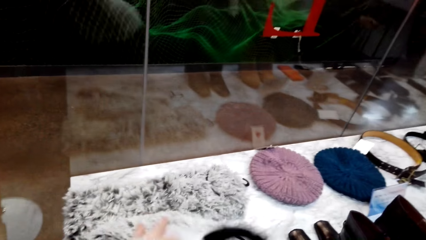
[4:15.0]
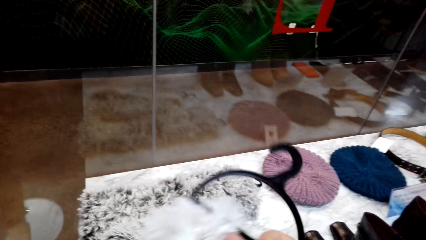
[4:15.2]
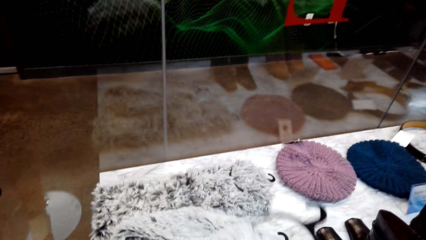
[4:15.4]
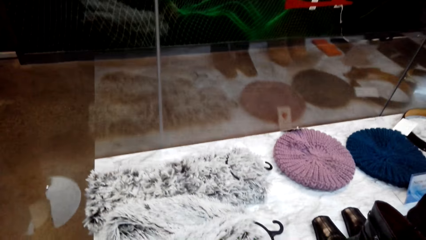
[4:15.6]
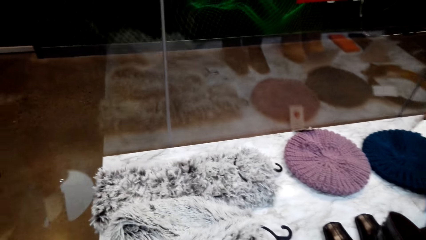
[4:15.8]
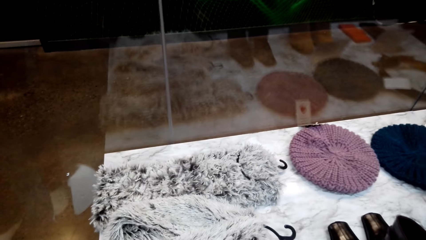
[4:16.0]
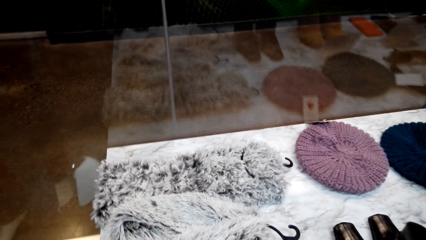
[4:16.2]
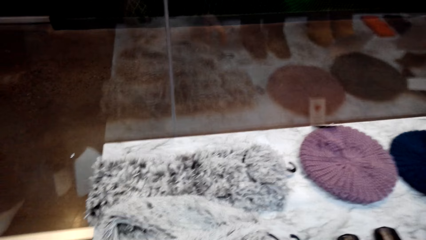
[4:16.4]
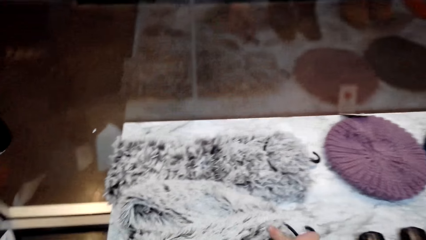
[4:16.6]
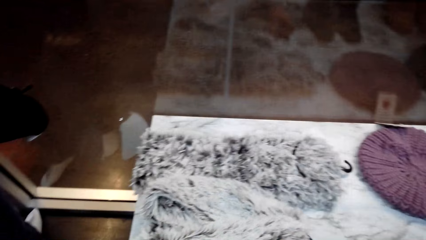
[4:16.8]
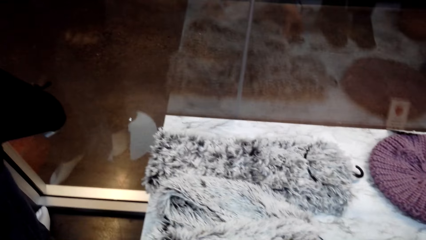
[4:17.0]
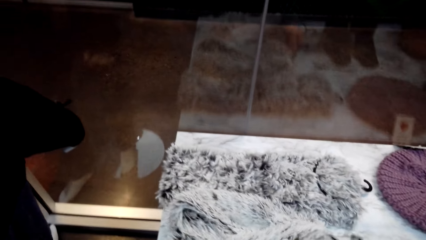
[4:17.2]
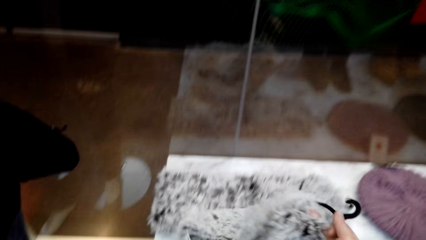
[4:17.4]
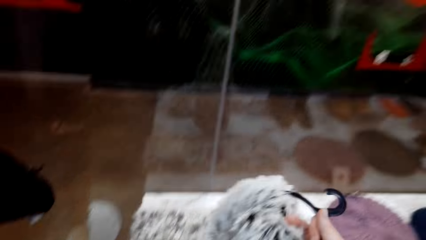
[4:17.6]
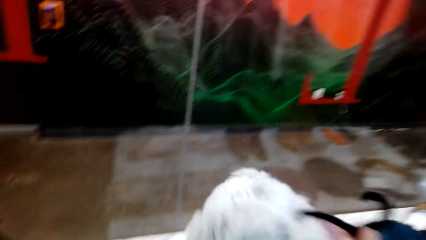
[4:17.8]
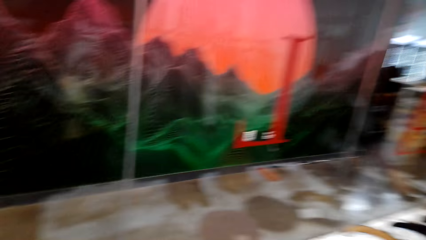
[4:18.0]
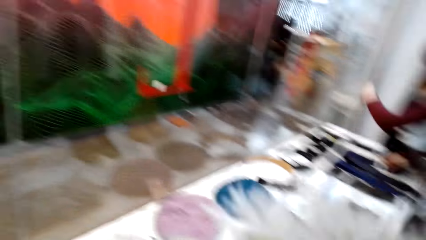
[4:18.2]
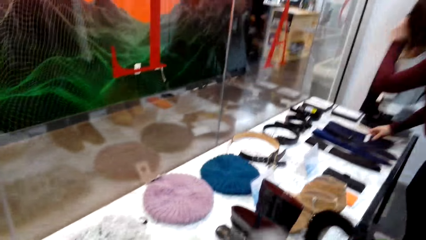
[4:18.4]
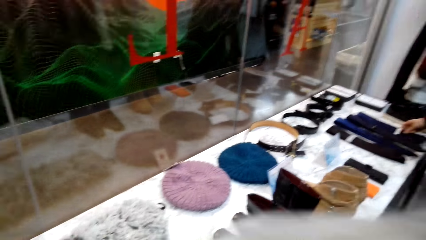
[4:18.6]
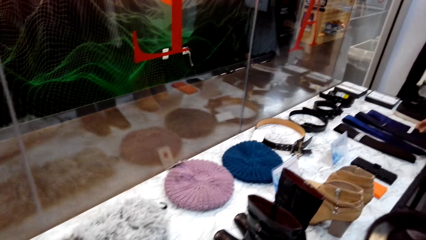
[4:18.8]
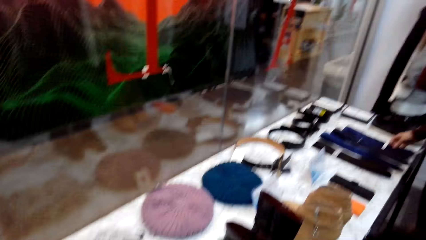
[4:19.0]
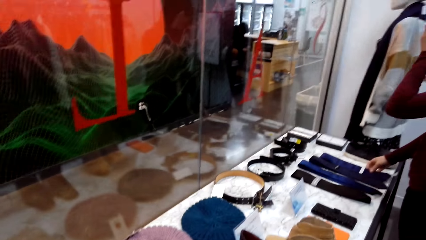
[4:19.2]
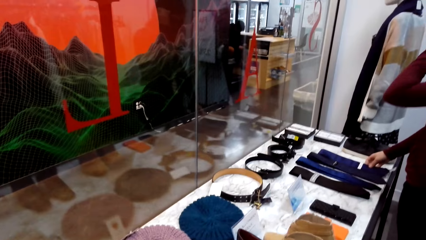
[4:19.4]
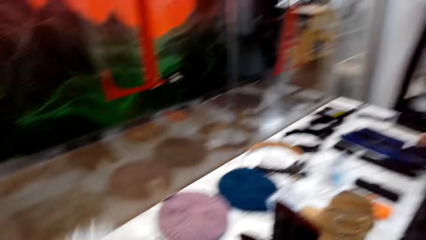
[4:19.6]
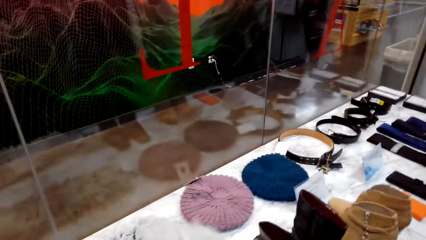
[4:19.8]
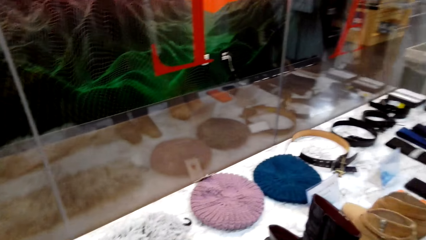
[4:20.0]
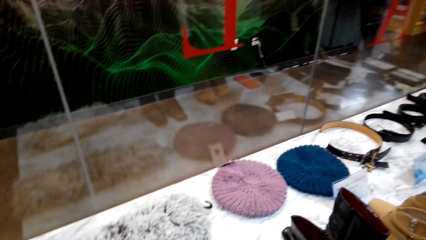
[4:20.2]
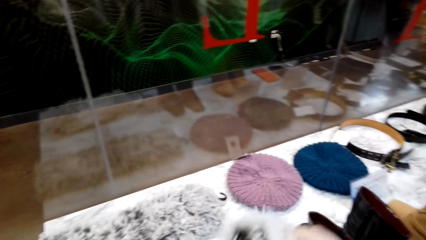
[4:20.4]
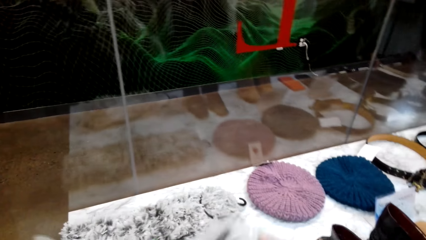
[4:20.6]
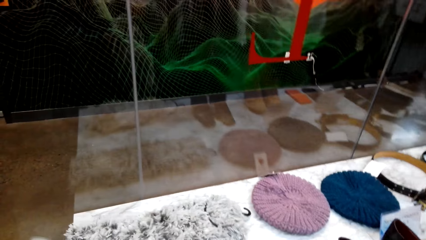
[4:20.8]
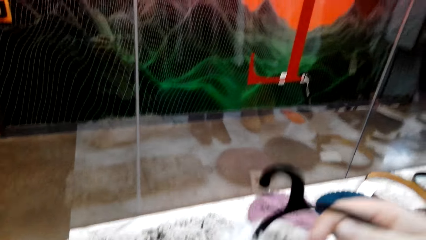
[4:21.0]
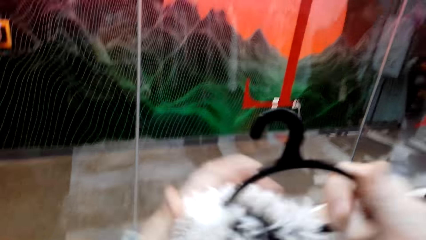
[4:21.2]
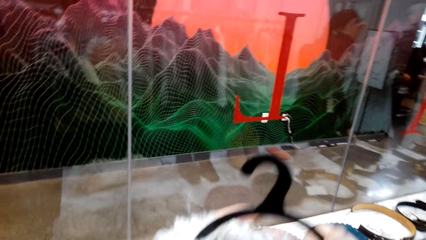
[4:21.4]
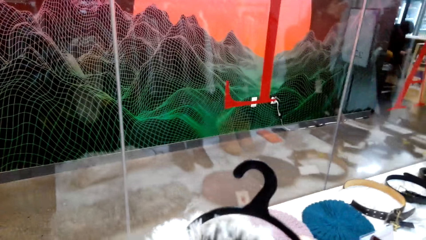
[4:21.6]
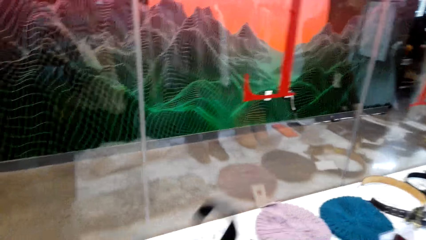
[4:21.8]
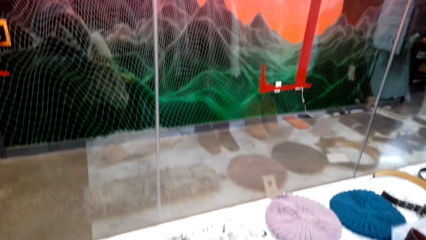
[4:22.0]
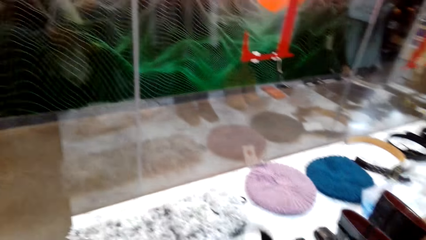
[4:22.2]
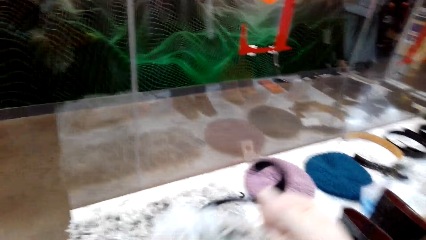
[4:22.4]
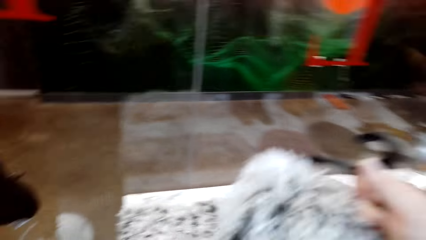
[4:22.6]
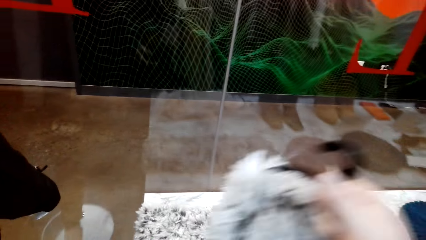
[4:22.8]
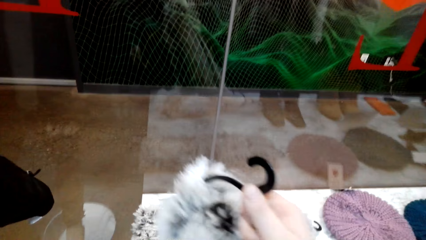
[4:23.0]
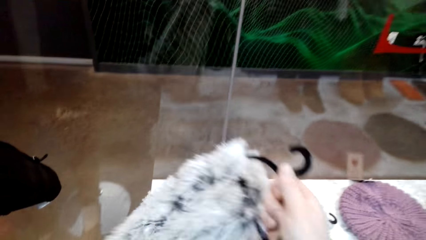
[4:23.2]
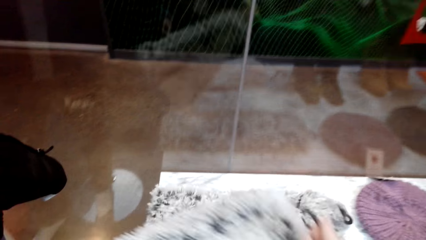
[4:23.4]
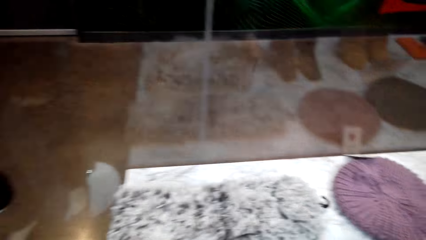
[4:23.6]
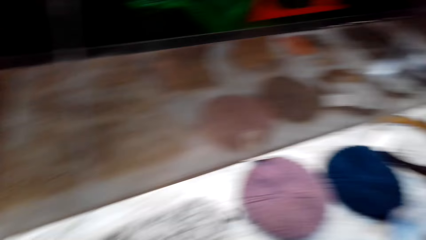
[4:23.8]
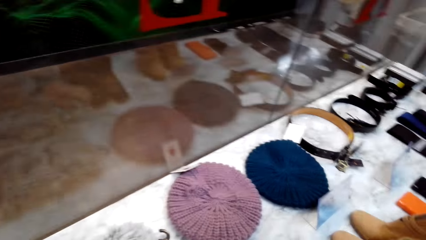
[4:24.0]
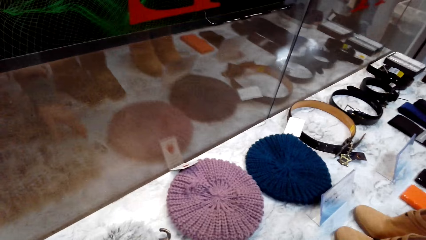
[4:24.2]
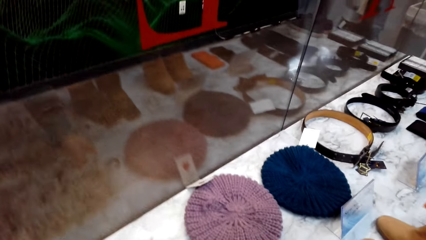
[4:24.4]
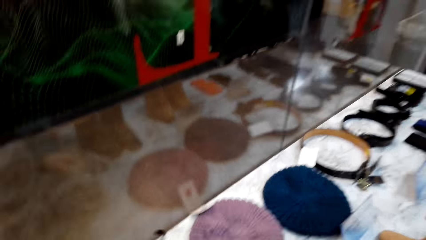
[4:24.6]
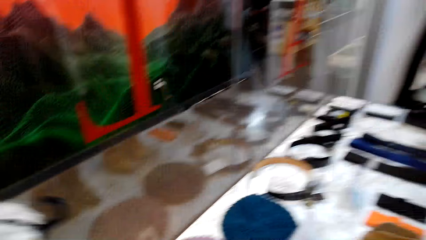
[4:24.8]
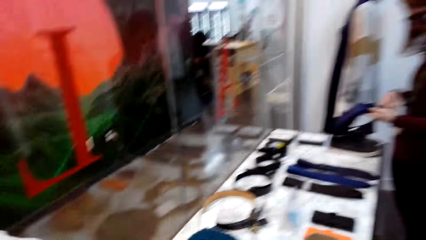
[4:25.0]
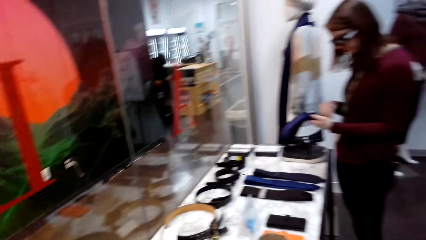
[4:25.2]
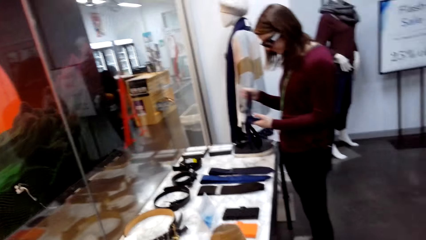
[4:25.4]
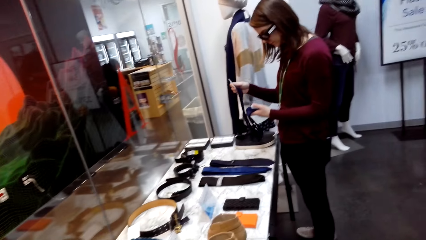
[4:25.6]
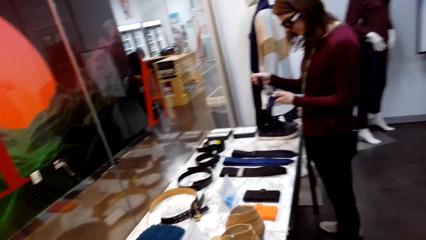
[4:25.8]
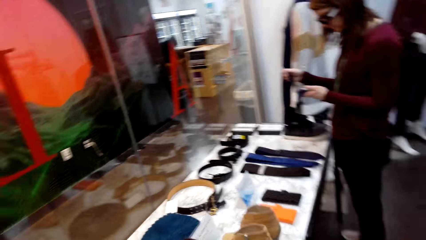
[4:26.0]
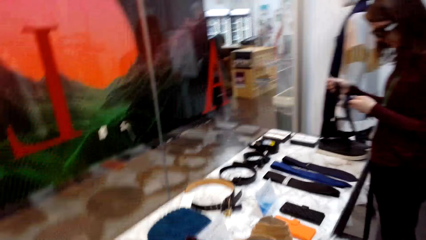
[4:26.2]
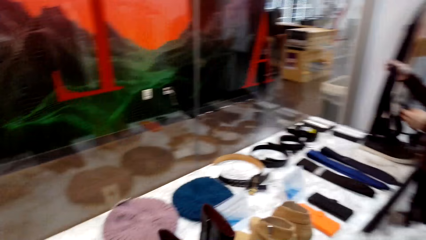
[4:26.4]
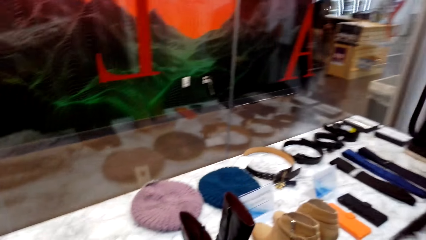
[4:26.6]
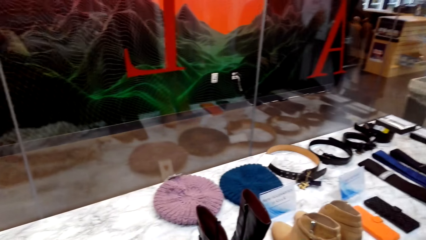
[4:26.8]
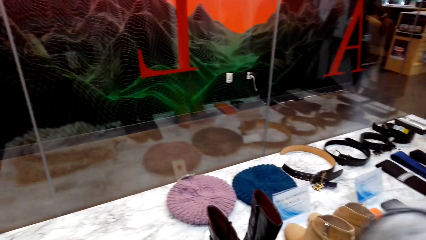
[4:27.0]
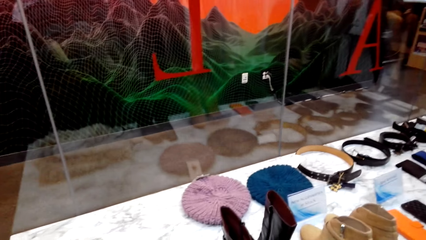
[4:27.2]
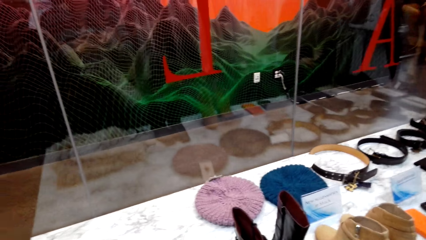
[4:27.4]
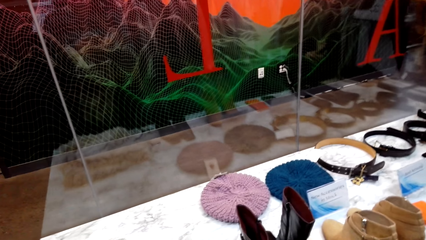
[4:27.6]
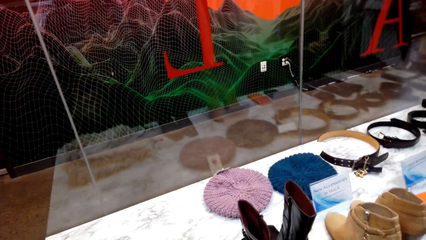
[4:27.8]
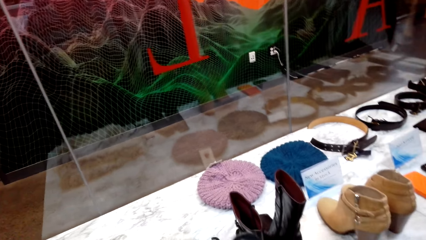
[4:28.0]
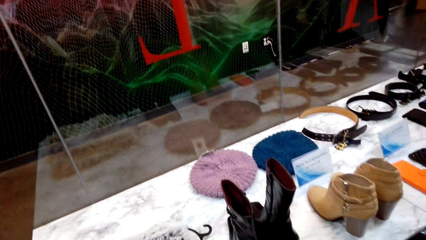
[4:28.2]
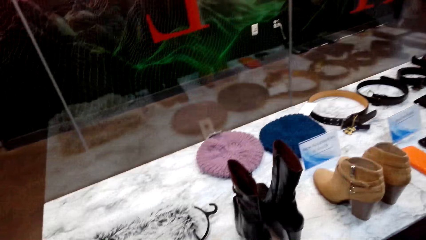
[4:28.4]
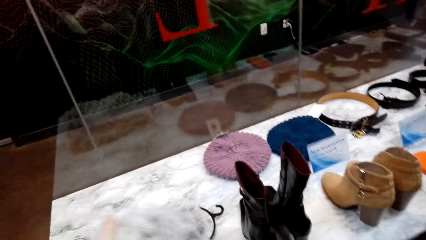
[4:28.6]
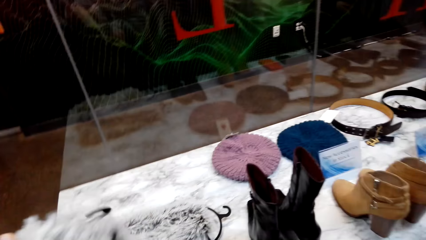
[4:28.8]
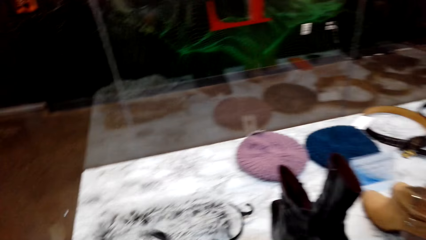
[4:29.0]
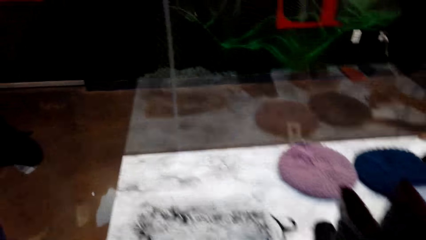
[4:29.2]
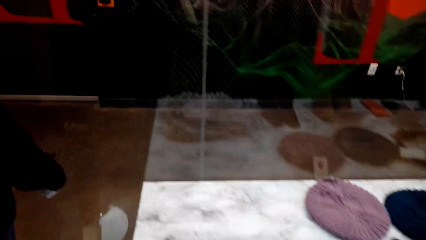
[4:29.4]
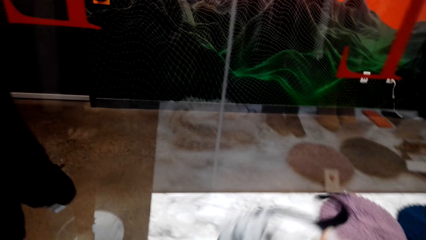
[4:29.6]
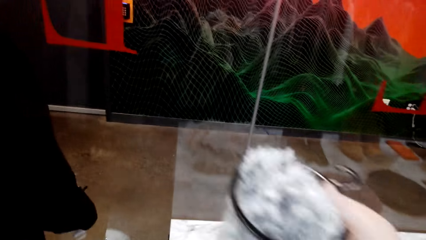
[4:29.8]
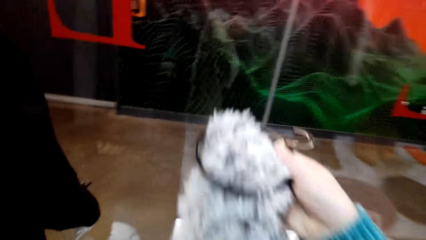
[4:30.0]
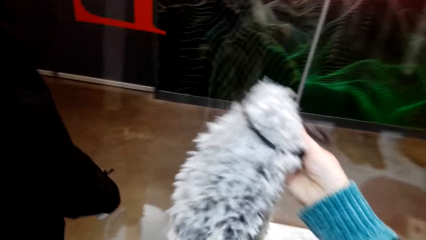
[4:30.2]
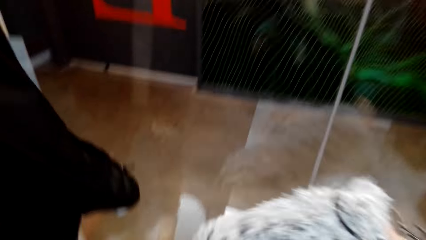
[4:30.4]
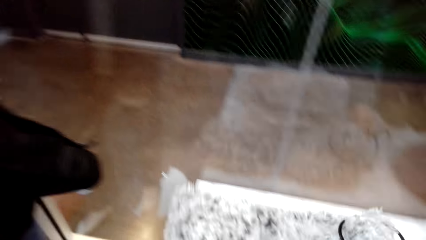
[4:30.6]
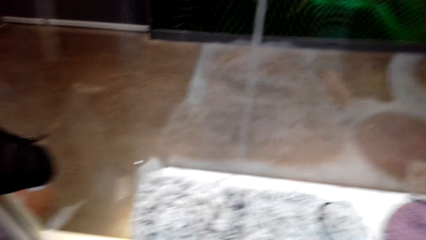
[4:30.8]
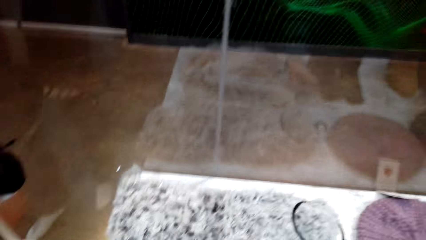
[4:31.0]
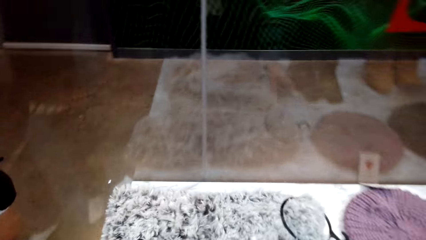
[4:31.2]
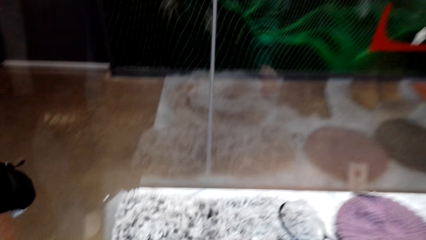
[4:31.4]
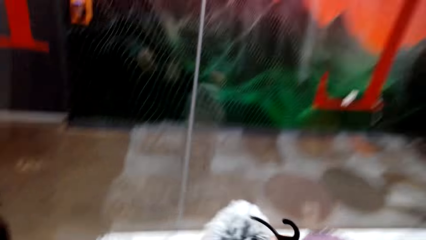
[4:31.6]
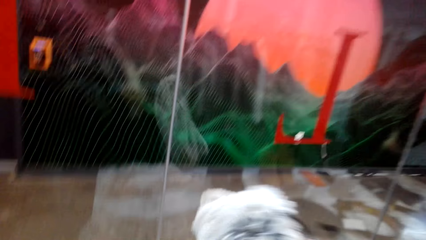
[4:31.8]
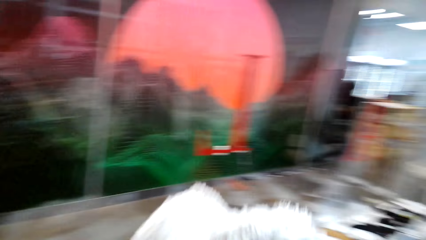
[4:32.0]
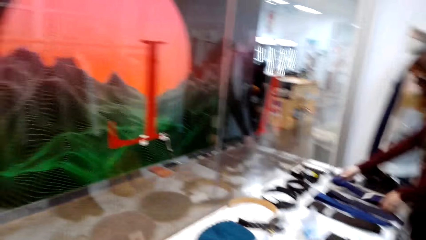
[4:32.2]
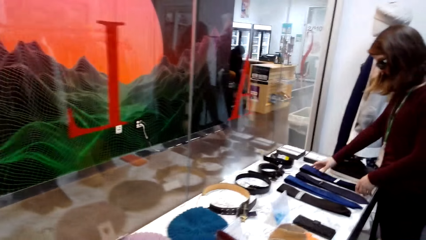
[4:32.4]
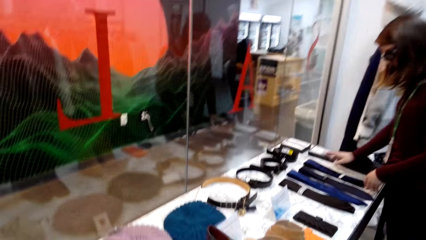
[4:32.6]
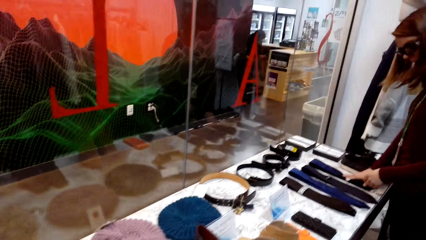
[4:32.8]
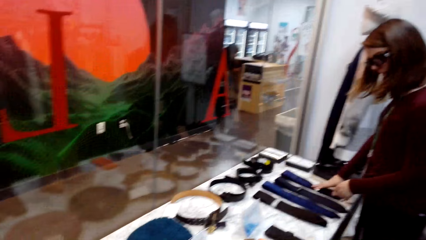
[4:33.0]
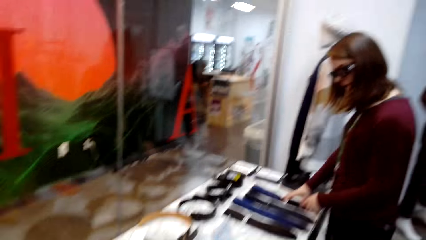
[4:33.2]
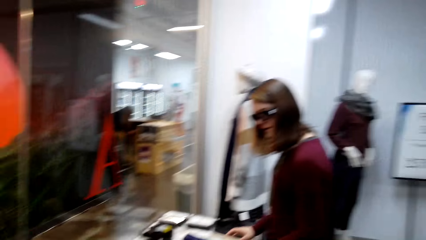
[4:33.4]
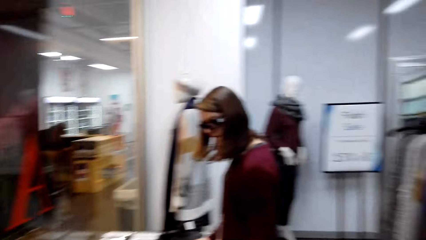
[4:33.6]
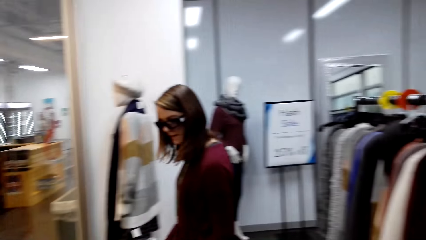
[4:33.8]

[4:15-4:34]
The camera wearer picks up the scarf from the table. They check the scarf. They put the scarf on the table. They pick up the scarf from the table. They put the scarf on the table. They pick up the scarf from the table. They talk.
